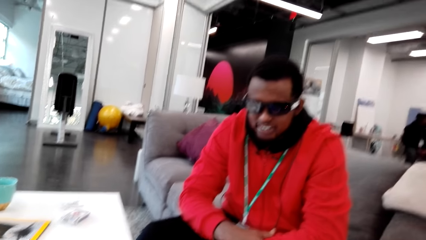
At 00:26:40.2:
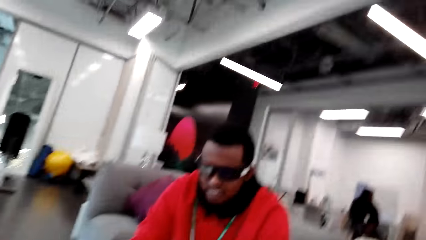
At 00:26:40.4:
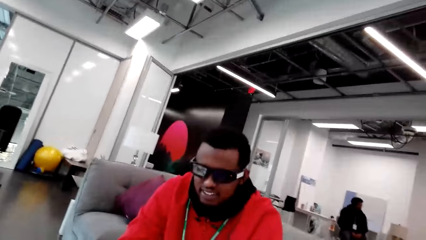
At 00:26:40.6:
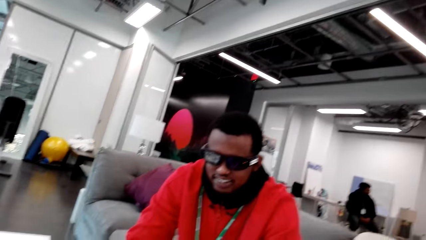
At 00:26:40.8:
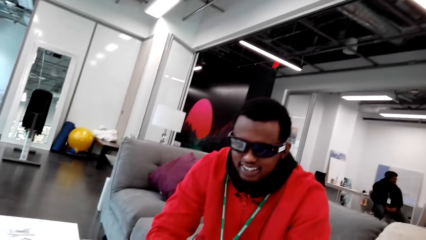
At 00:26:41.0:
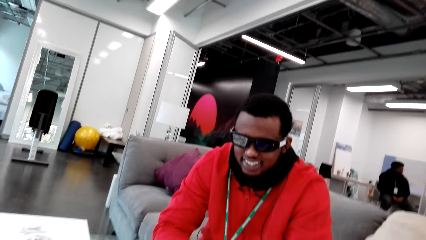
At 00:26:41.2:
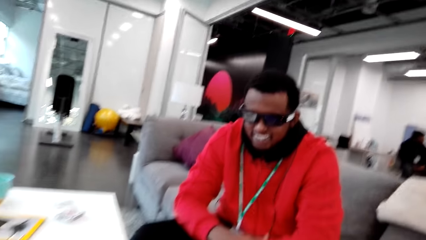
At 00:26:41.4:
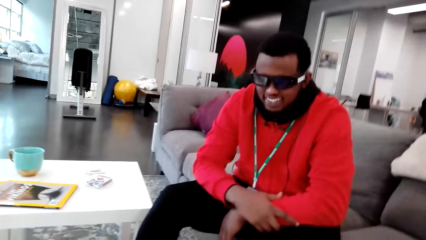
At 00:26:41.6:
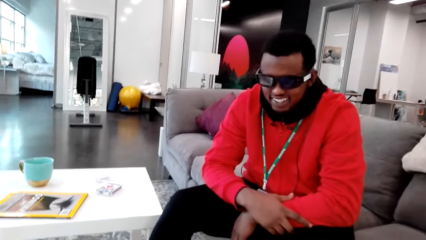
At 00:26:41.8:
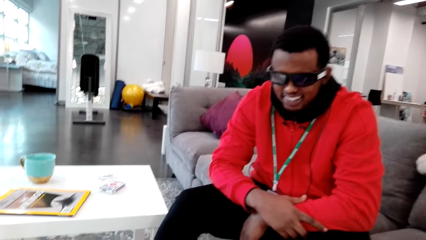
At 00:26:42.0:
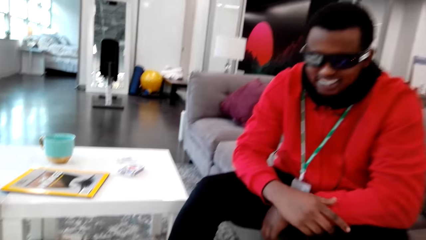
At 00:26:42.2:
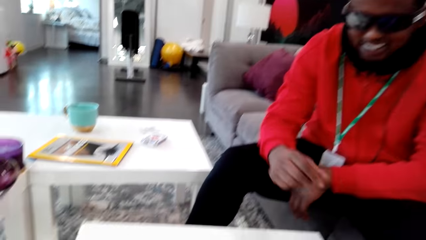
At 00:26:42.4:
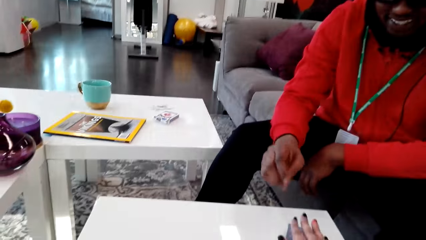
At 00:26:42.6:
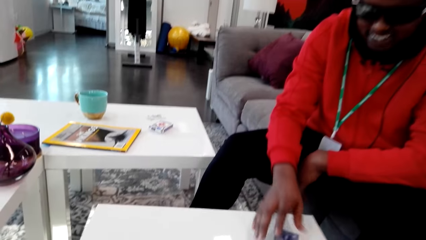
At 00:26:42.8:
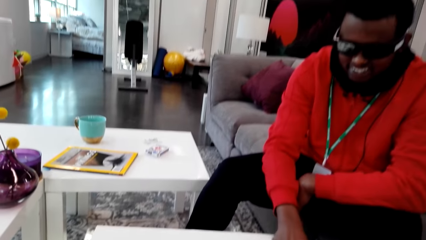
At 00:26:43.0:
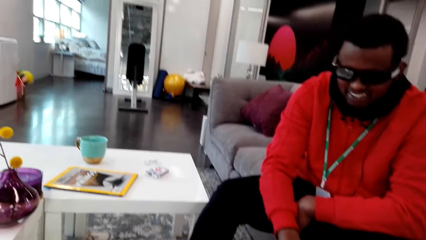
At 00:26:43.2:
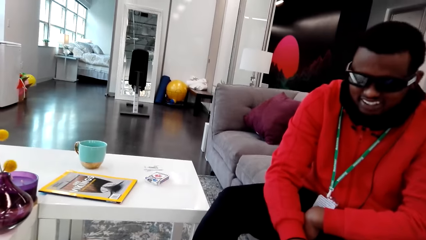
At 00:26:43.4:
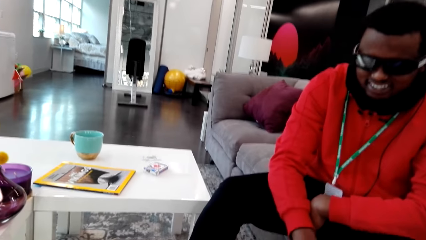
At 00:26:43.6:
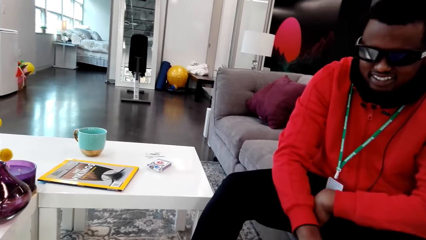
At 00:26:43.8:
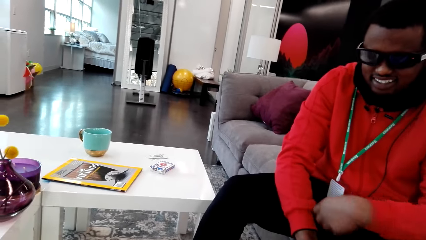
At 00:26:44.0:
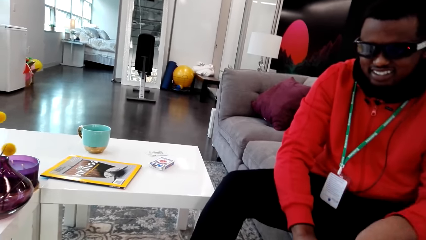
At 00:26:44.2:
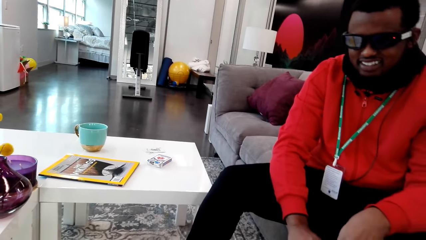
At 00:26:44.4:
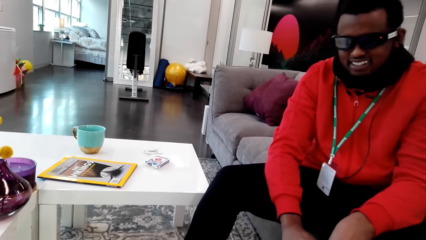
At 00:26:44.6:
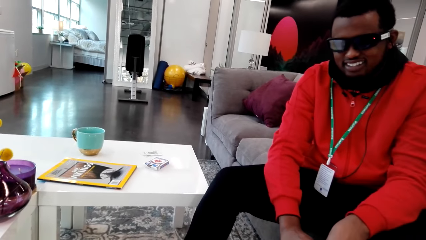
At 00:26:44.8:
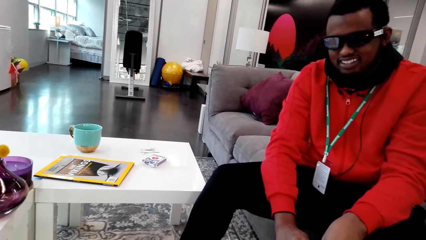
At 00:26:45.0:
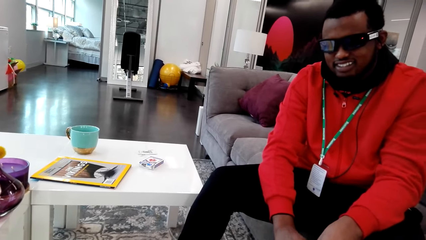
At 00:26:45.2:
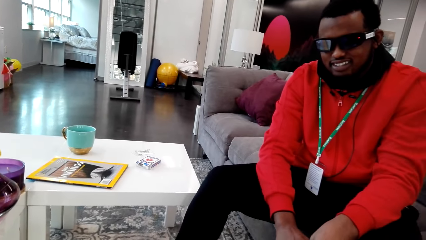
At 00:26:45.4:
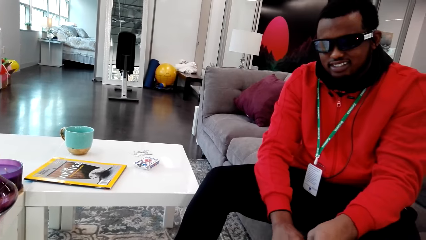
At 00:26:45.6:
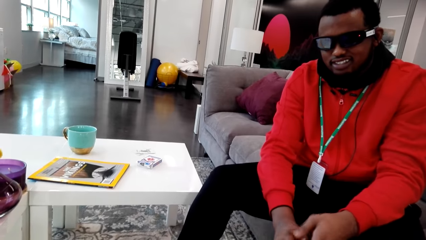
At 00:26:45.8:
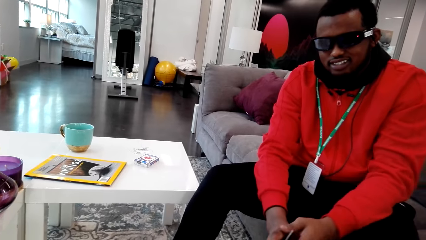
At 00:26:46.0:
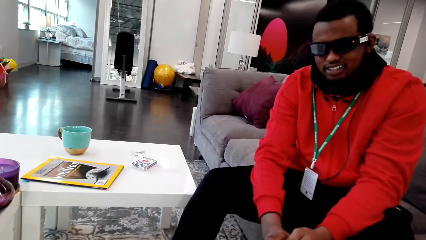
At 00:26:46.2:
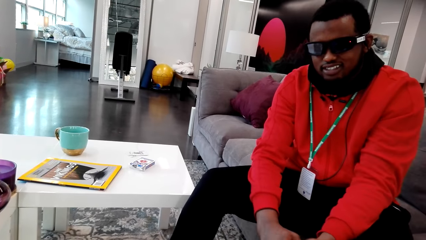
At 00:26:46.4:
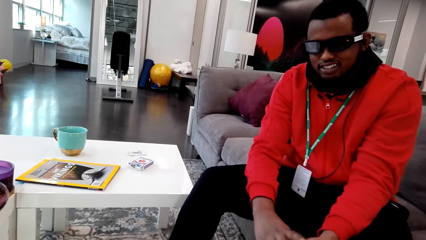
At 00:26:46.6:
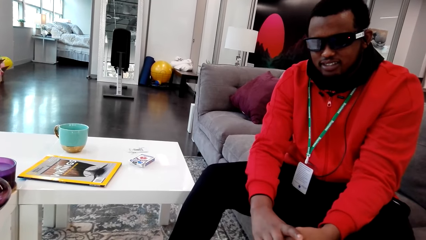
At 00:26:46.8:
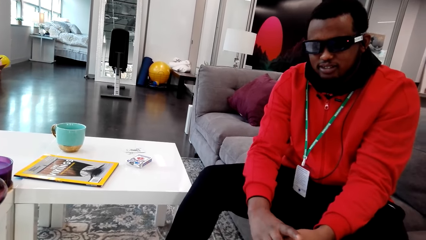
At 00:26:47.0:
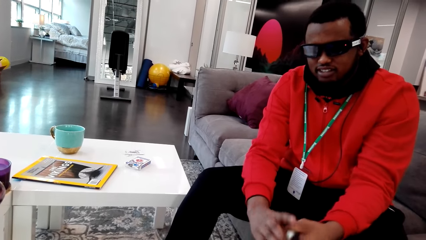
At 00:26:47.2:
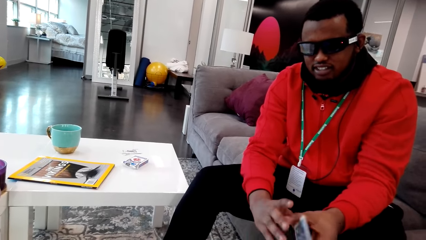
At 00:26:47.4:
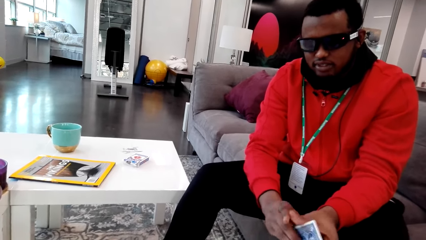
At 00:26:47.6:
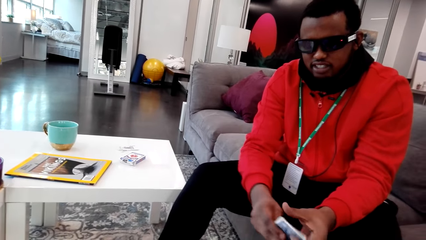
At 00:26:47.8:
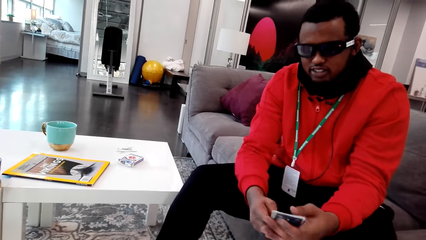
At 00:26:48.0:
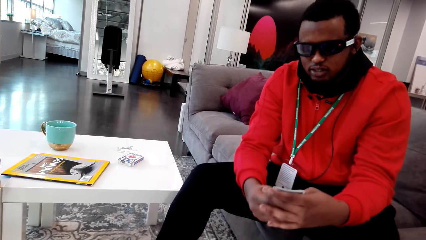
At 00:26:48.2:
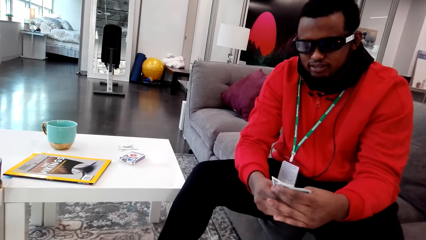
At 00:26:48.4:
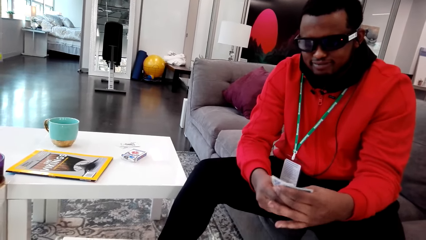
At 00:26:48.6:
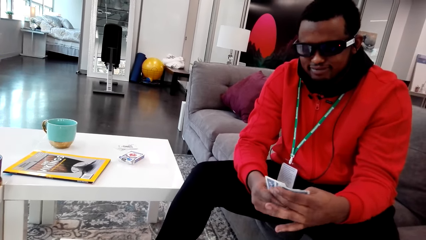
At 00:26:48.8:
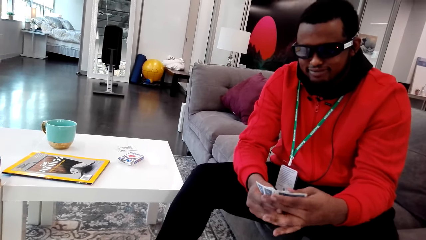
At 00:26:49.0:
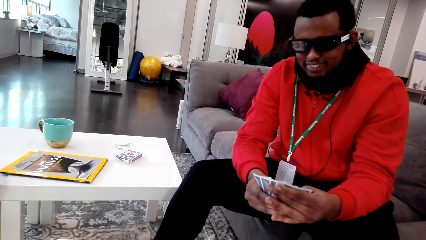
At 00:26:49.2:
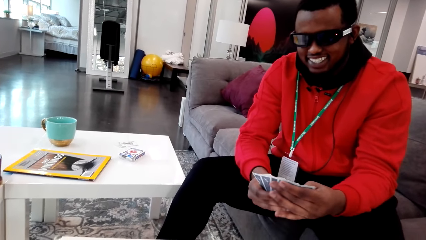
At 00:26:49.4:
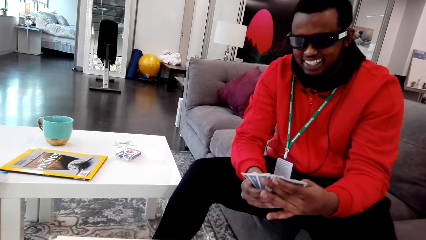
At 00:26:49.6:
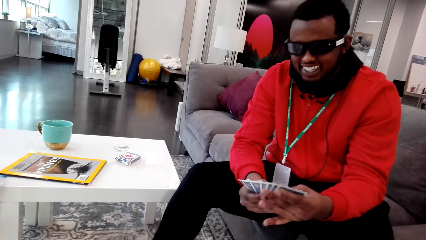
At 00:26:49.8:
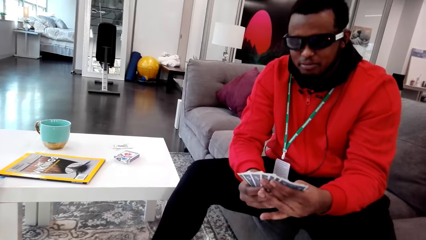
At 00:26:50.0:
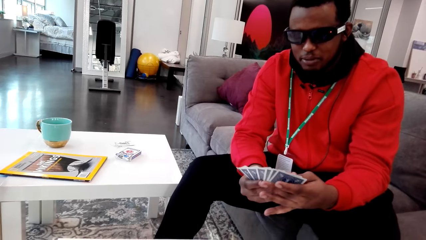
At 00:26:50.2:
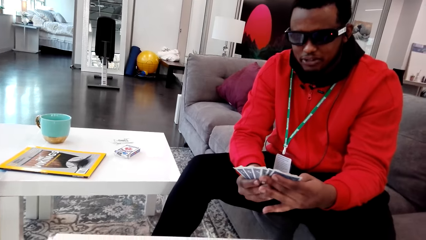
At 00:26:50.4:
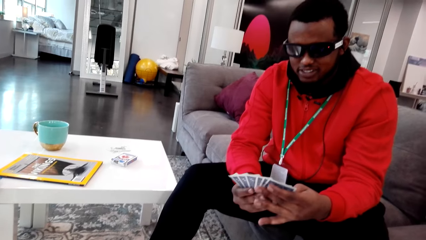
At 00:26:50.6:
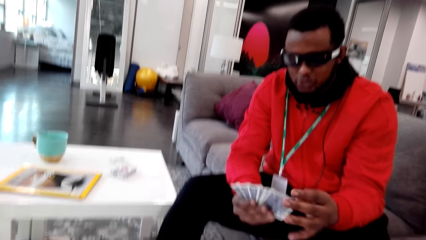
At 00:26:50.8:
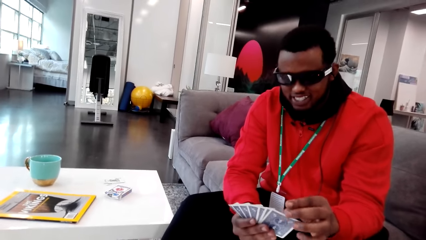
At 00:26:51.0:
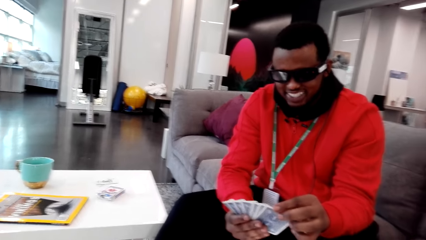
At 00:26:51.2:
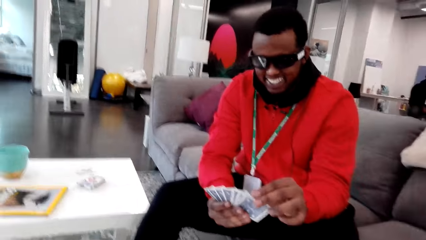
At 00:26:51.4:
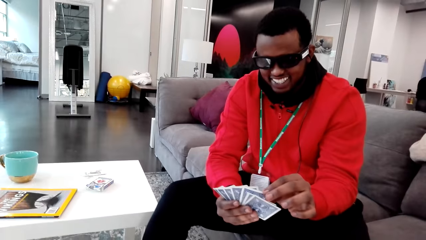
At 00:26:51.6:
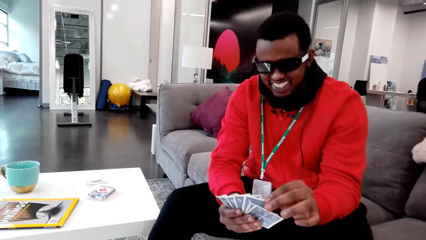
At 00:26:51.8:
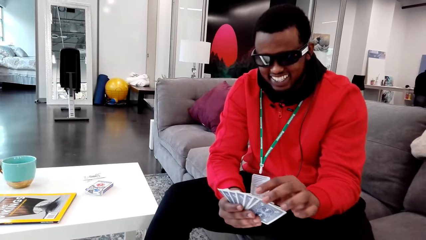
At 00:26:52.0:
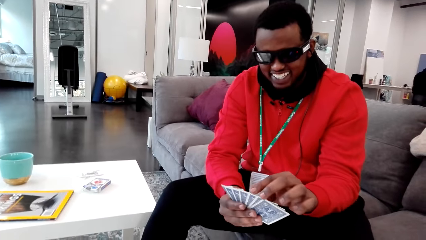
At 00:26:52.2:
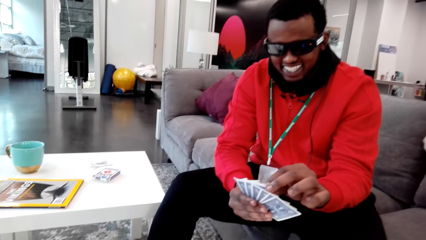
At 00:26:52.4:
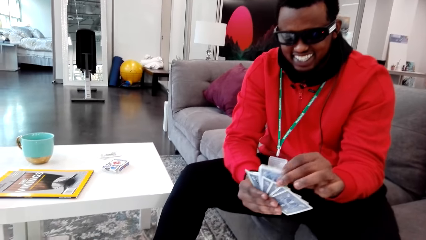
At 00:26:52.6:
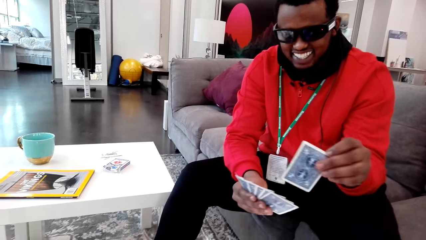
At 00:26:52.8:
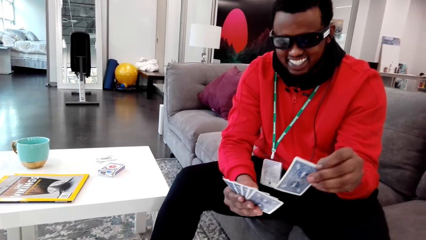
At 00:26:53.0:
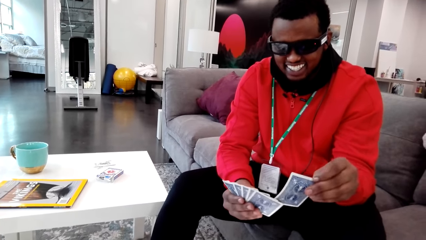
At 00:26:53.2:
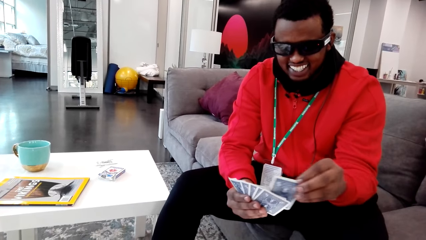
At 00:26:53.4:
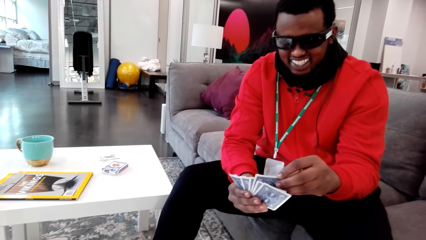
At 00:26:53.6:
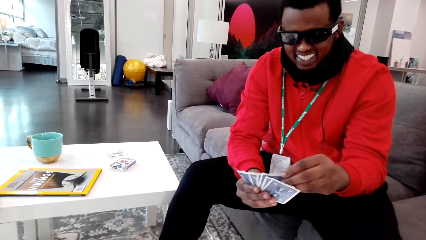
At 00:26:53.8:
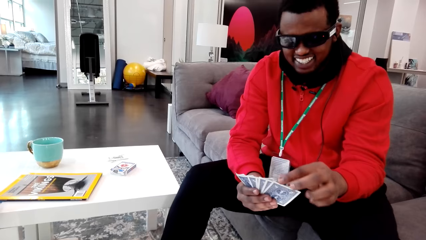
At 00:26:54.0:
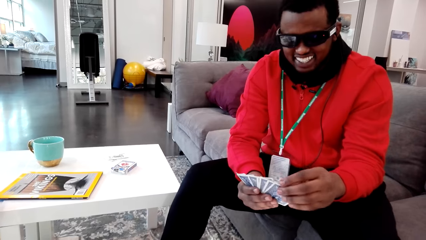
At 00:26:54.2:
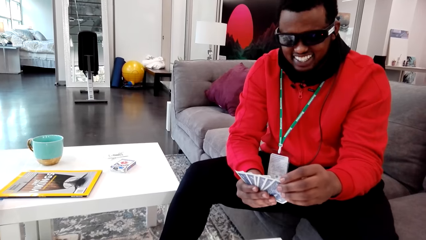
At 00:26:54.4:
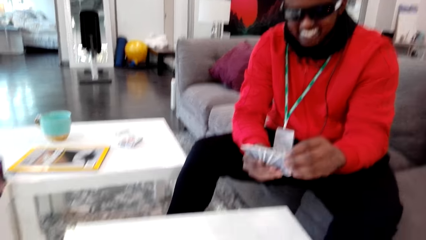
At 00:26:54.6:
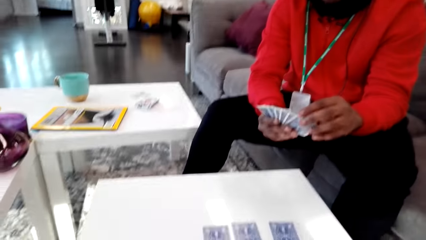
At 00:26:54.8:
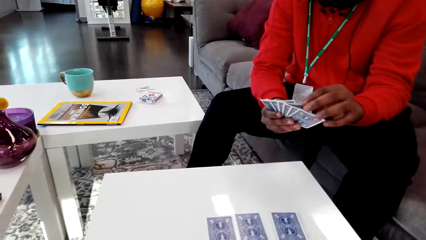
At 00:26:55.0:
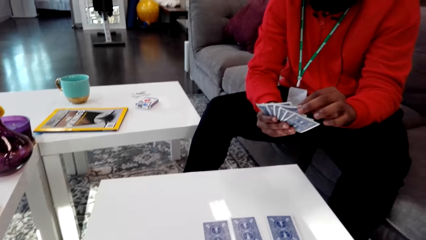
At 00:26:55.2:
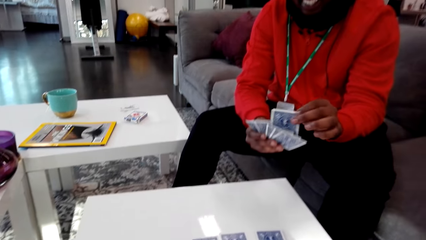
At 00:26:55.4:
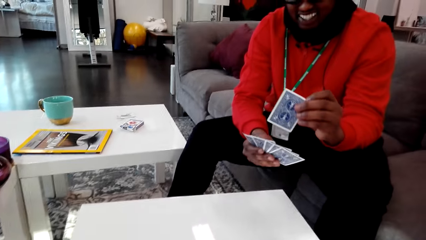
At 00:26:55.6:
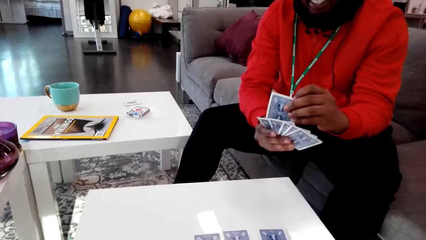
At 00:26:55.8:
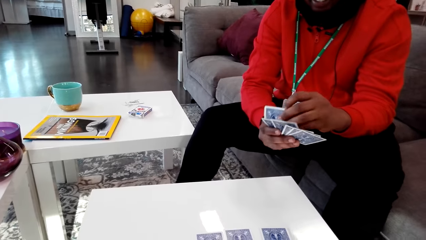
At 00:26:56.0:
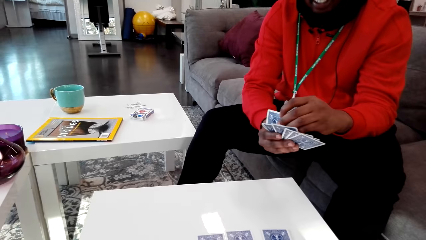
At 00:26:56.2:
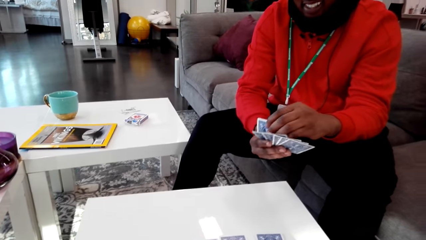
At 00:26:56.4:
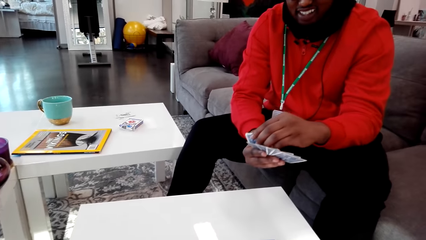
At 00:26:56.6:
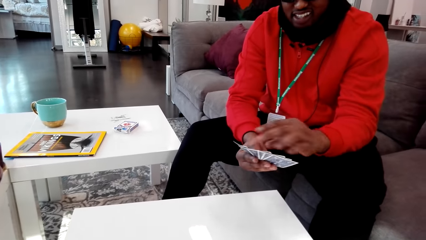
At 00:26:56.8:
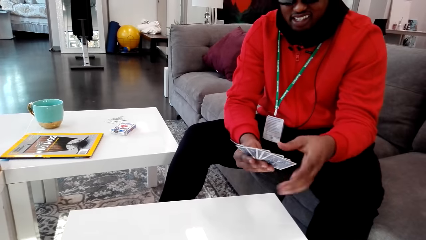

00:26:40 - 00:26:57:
The camera wearer talks to a man. They give the man the cards. They pick the cards. The man takes the cards. The camera wearer shuffles the cards. The man talks and spreads his cards. The man talks and arranges his cards.
